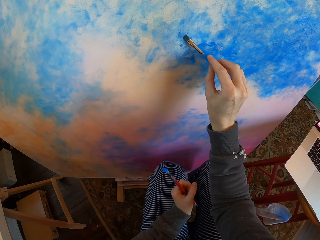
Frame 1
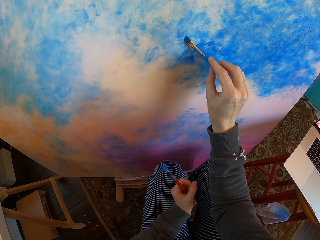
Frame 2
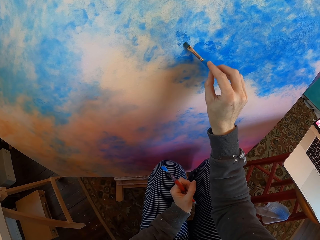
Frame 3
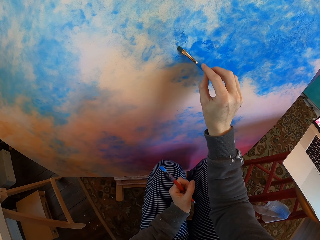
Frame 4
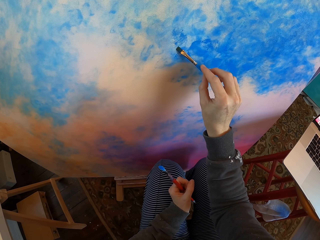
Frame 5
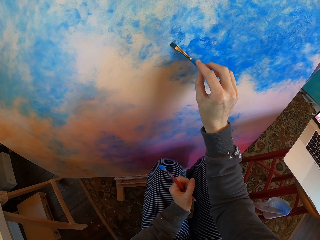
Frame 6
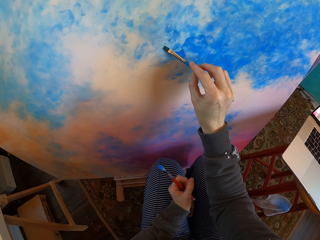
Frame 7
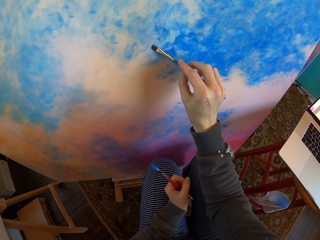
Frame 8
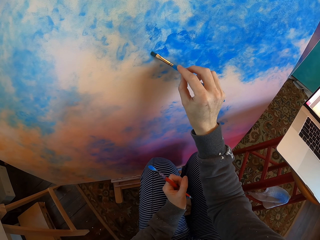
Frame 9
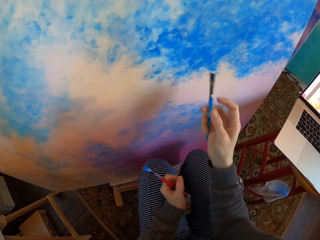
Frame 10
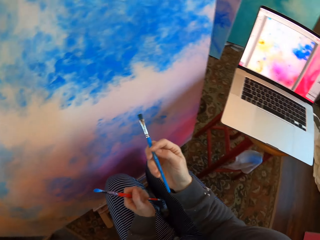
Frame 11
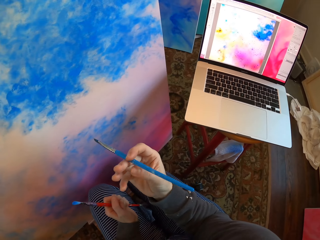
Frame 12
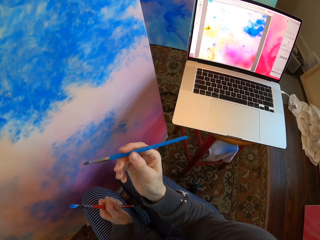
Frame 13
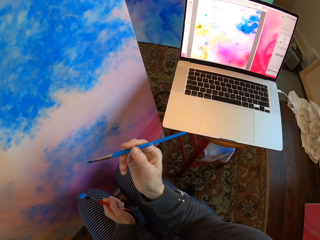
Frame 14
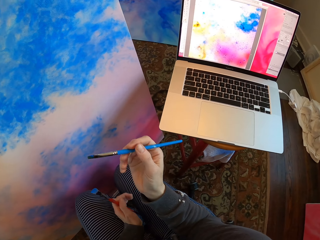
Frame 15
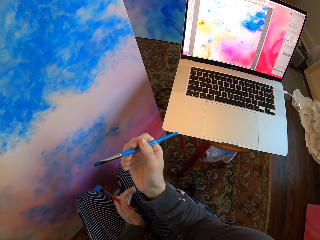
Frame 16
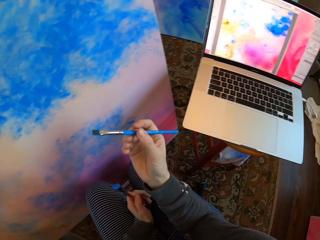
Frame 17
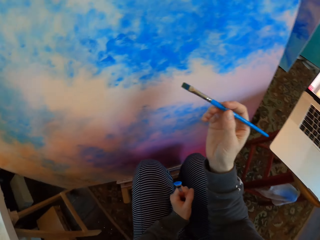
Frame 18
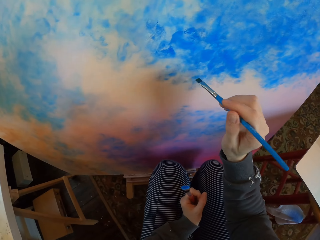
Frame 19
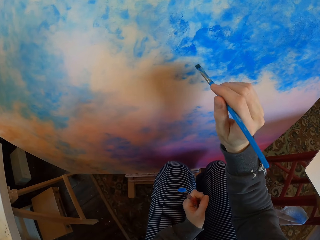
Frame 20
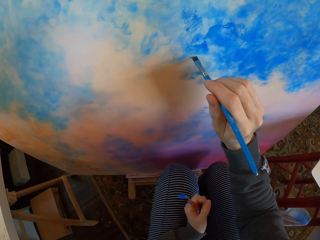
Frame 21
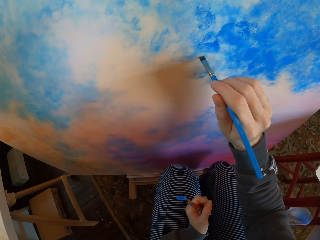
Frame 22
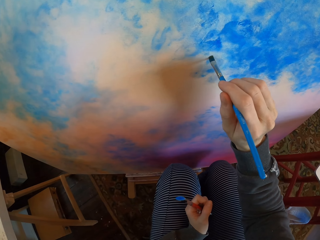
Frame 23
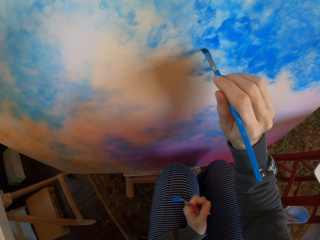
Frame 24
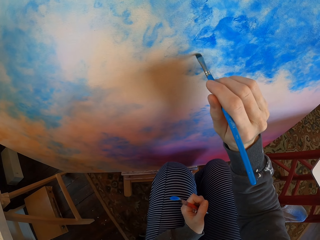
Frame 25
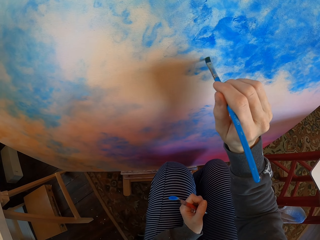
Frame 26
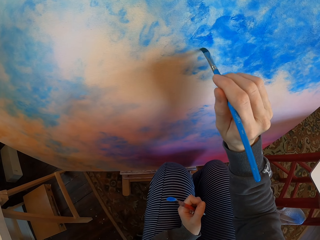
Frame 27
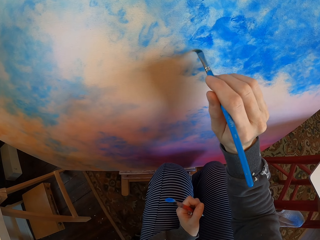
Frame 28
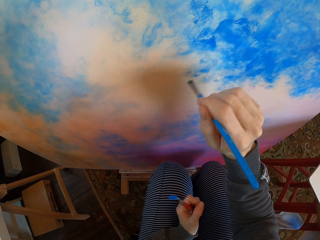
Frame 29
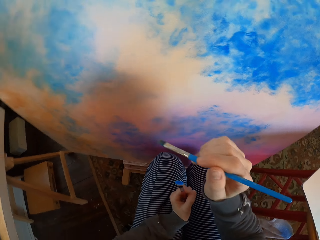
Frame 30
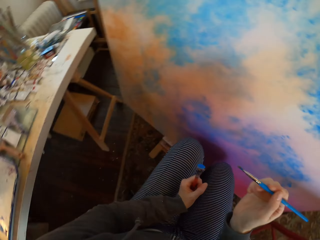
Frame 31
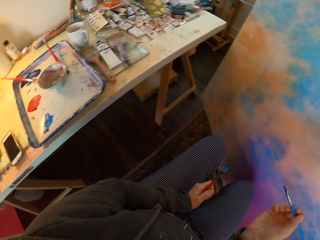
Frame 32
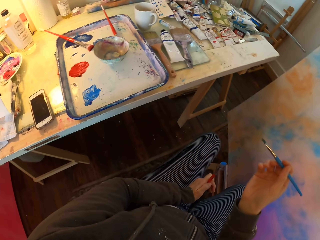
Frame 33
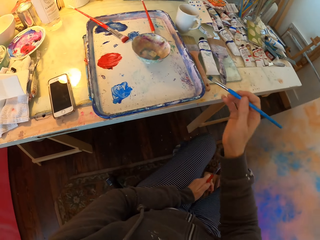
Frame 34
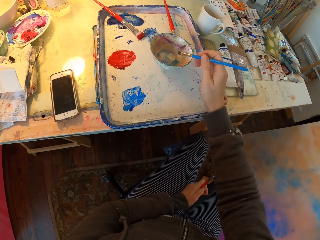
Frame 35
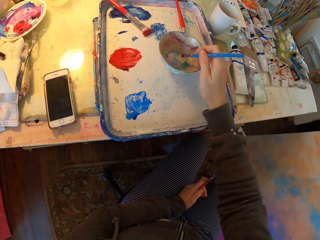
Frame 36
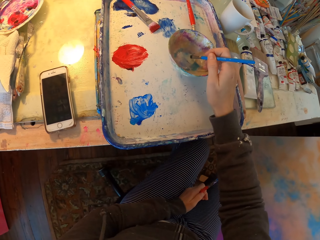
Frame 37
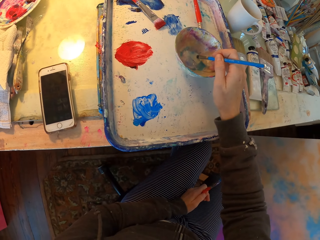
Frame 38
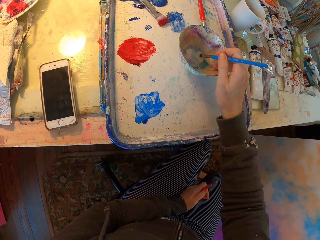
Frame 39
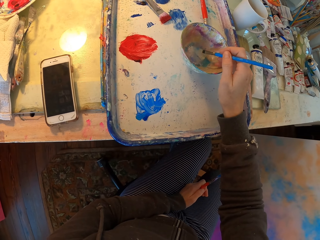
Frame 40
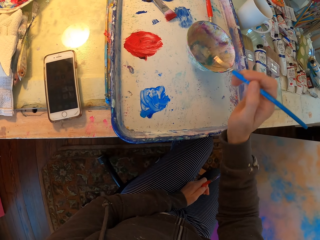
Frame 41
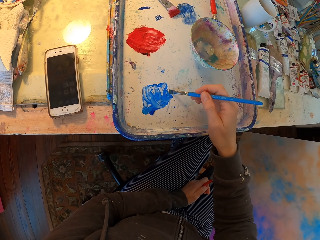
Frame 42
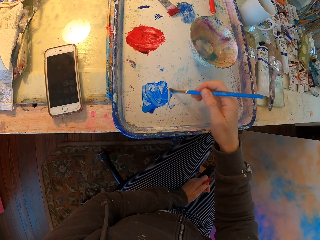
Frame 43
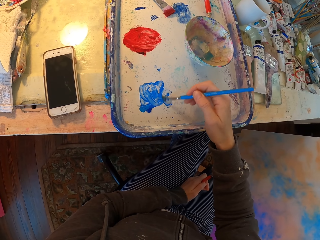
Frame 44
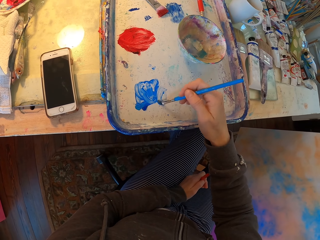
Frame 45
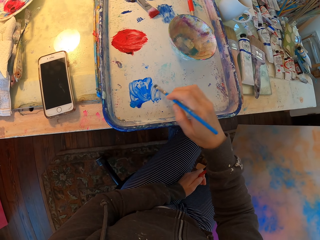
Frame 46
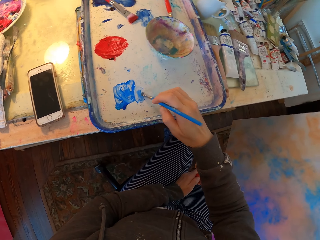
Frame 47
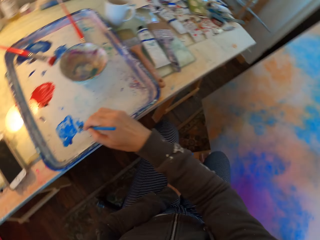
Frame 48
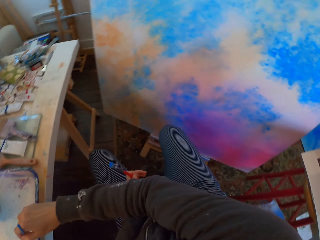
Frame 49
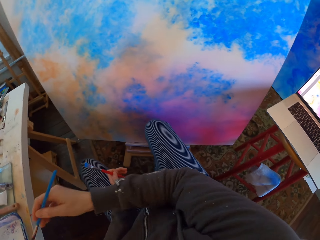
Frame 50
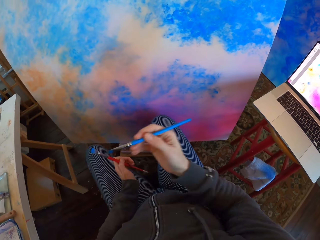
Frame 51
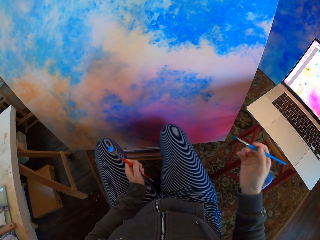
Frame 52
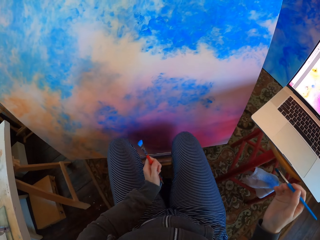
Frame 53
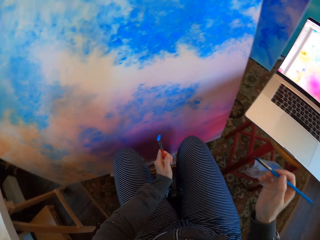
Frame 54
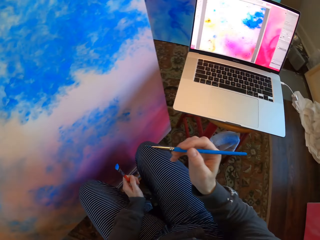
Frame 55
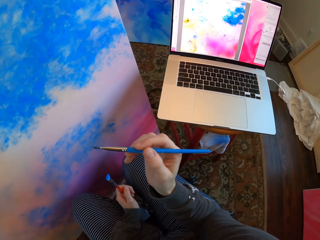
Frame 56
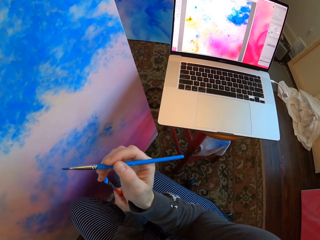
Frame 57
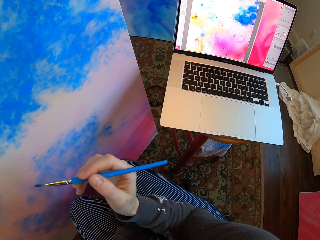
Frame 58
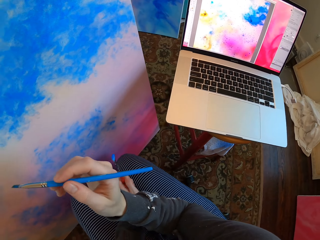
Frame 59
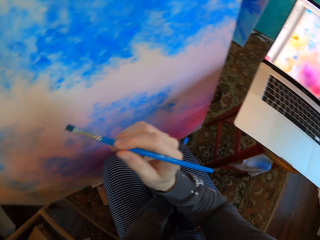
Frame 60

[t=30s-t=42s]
The camera wearer turns to the side. He holds the paint brush with his hands. He paints the manila paper on the floor with the paint brush. He turns to the side. He holds the paint brush with his hands. He dips the paint in the bowl on the table. He dips the paint brush in the paint tray on the table. He turns to the side. He holds the paint brush.

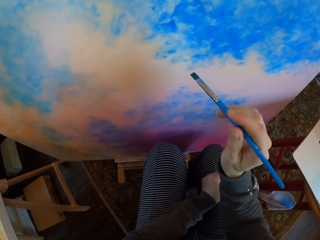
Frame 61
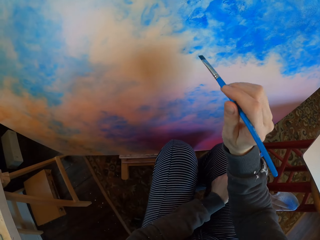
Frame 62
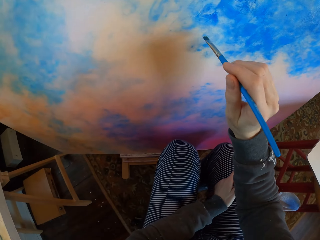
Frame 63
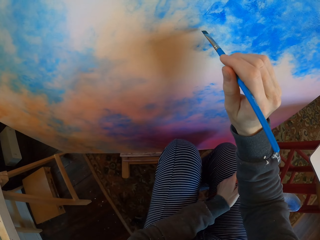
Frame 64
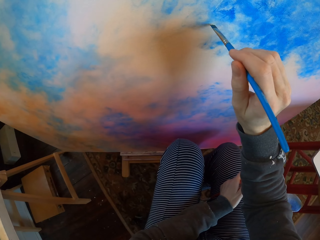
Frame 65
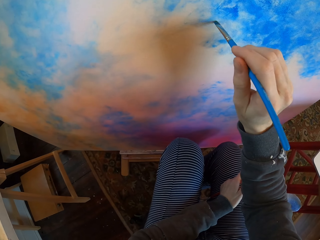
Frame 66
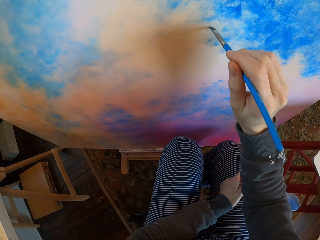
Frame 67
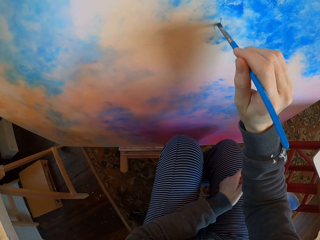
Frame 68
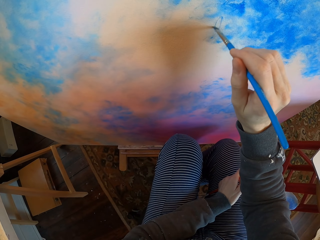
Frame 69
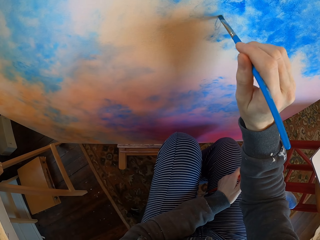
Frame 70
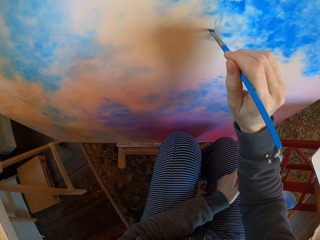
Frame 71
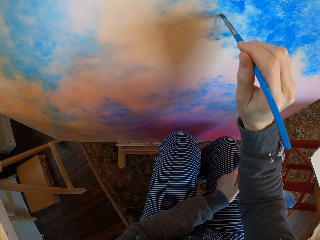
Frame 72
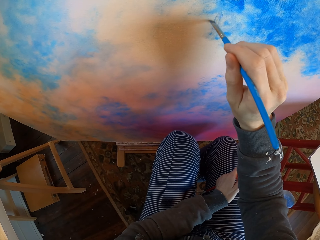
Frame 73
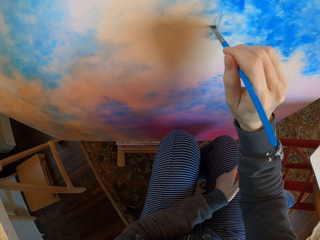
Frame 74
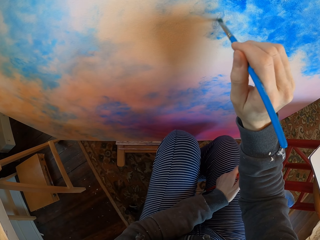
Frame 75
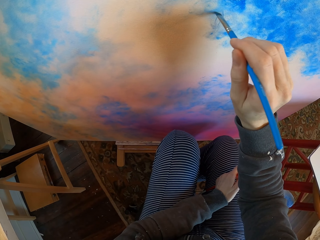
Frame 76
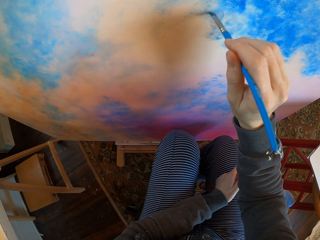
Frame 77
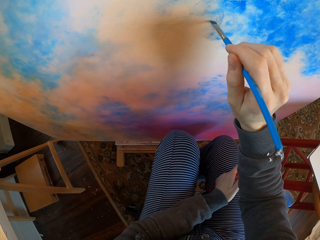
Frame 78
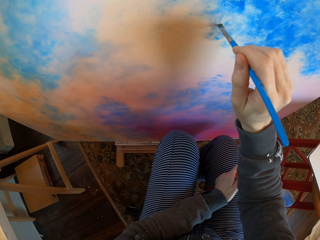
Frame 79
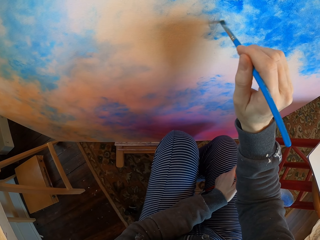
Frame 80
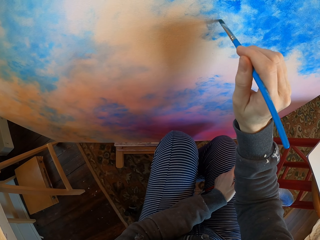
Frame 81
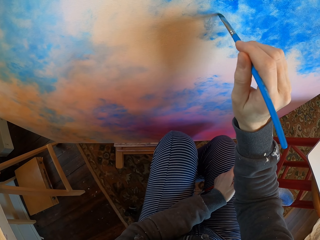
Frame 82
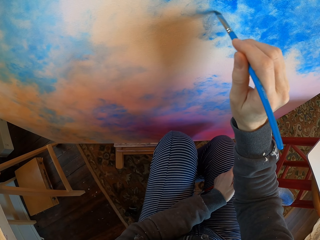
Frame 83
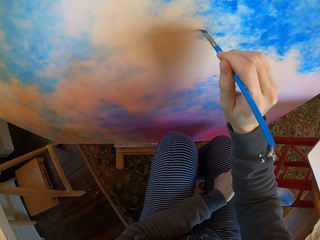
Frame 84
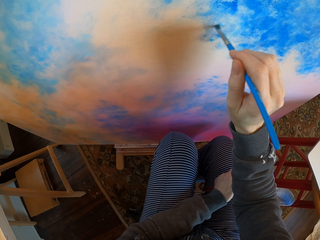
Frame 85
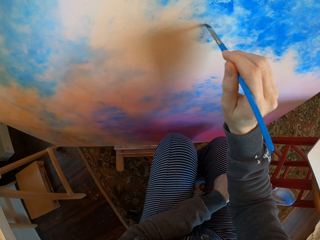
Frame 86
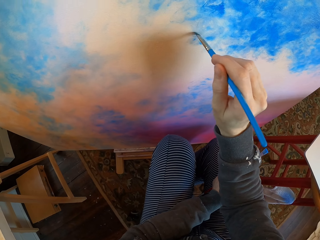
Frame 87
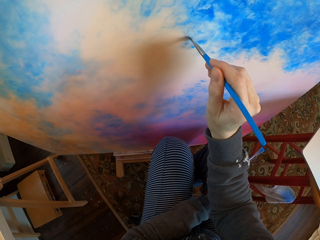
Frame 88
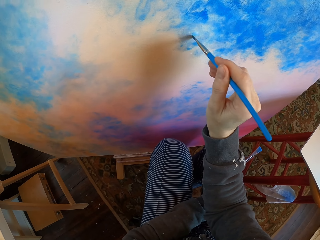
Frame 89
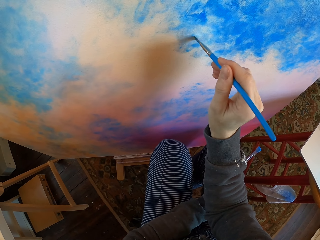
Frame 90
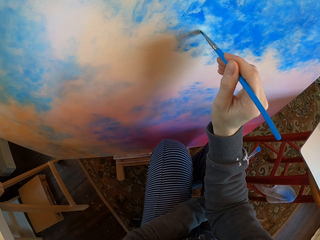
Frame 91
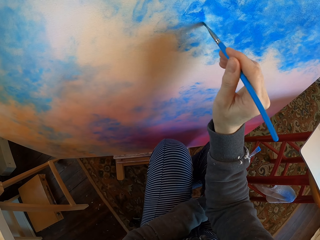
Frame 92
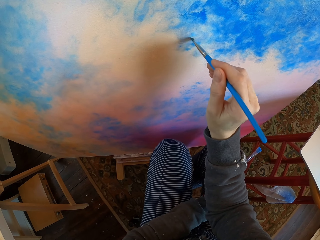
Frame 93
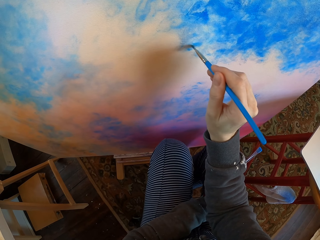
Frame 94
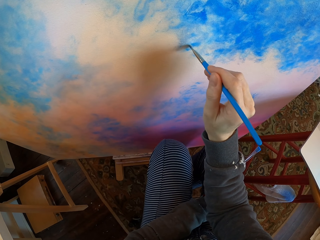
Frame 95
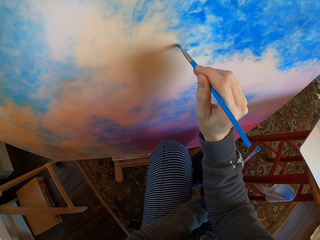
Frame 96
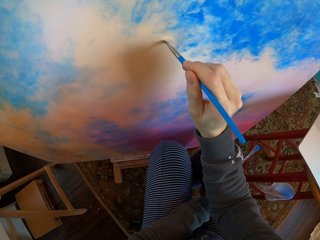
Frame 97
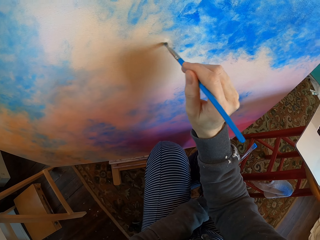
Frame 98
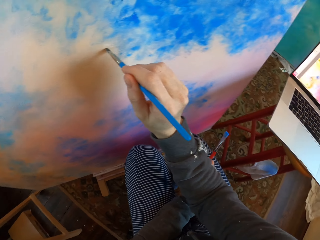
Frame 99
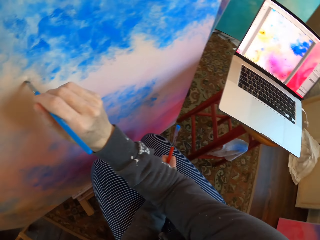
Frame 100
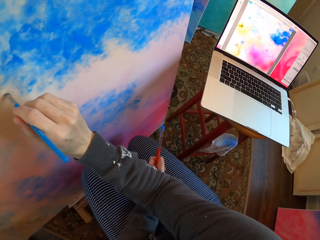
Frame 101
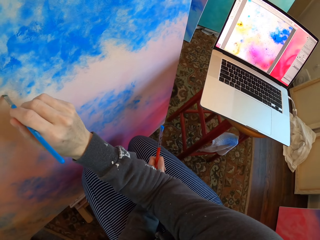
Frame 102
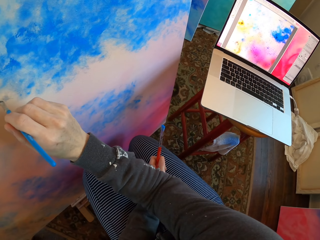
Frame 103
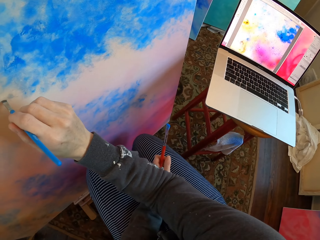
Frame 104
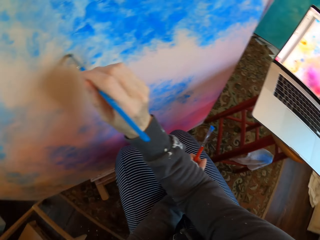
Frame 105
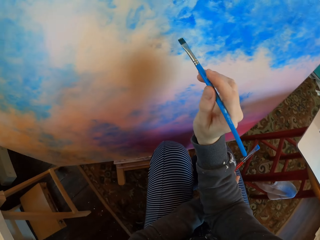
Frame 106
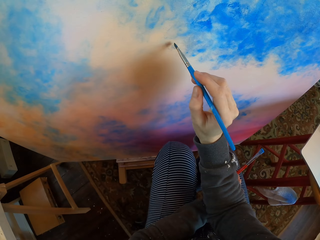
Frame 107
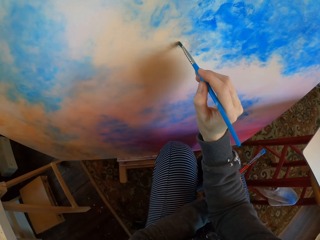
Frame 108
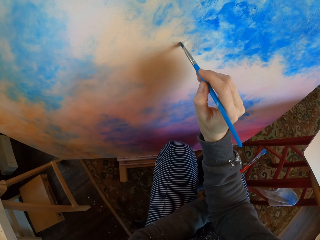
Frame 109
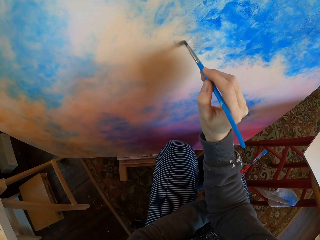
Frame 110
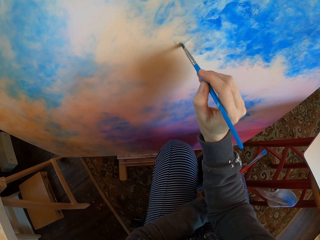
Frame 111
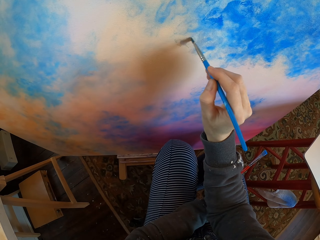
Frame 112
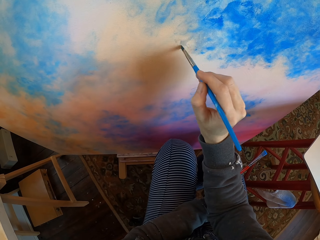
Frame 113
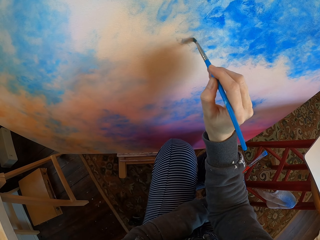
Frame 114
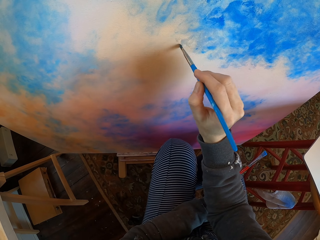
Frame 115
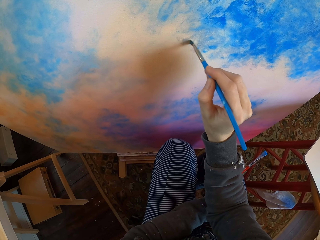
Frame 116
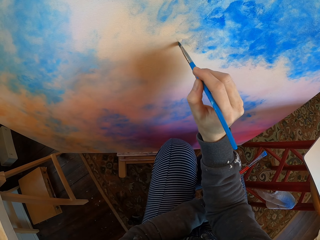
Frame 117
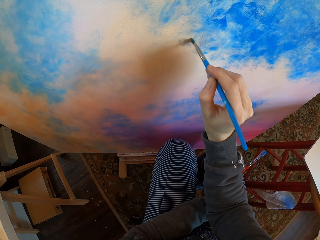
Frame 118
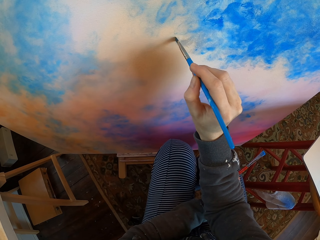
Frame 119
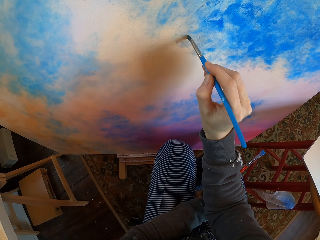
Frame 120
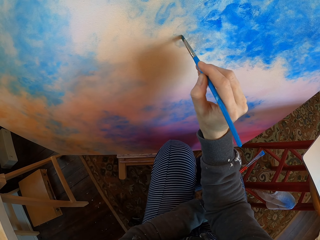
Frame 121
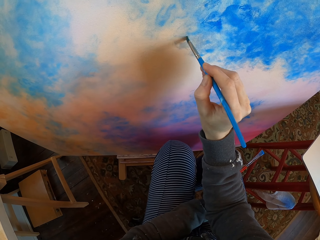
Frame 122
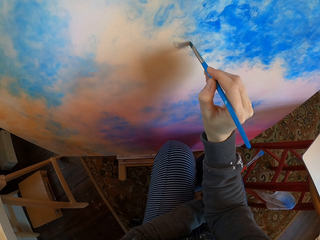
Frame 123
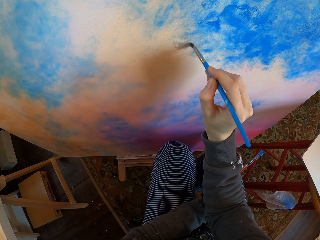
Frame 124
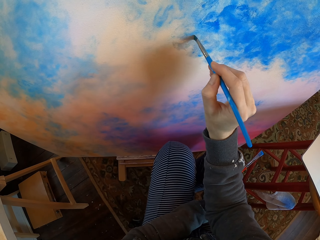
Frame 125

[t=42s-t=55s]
The camera wearer paints the manila paper or board on the floor with a paint brush or drawing color brush. They turn to the side. They color the board with the drawing color brush.
